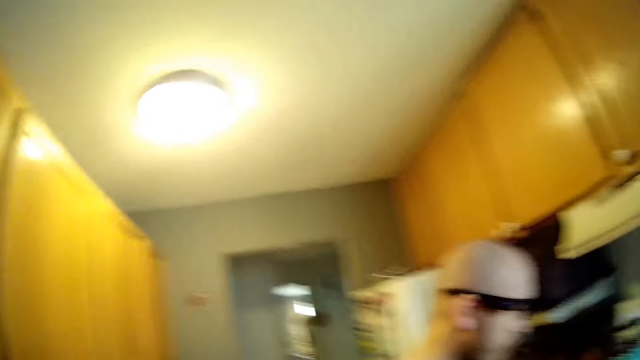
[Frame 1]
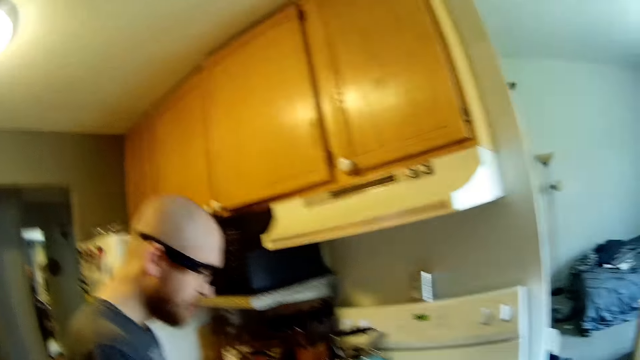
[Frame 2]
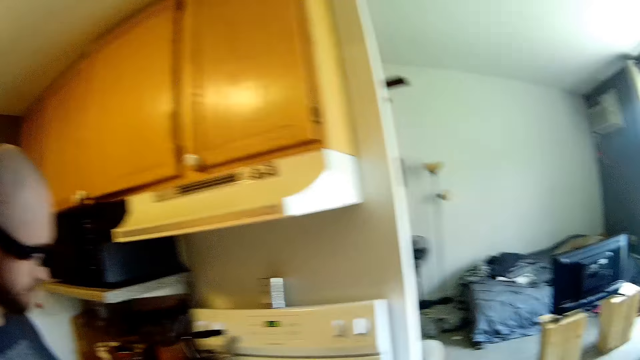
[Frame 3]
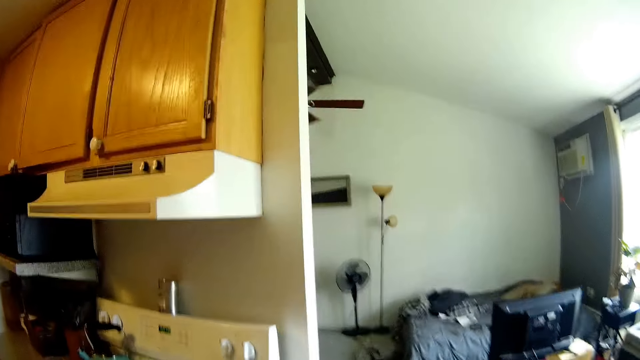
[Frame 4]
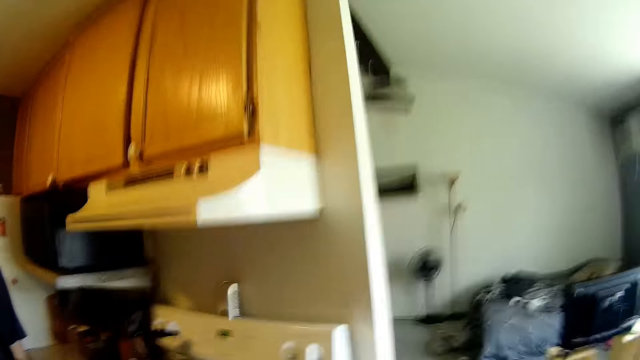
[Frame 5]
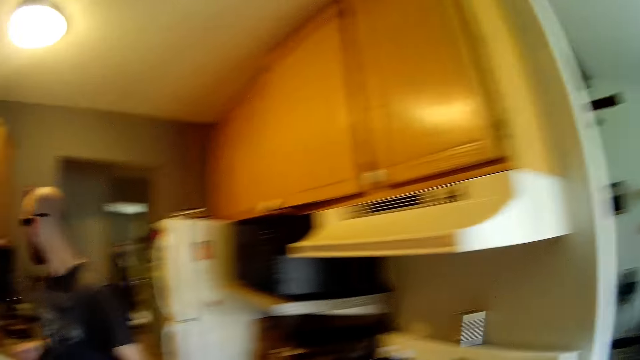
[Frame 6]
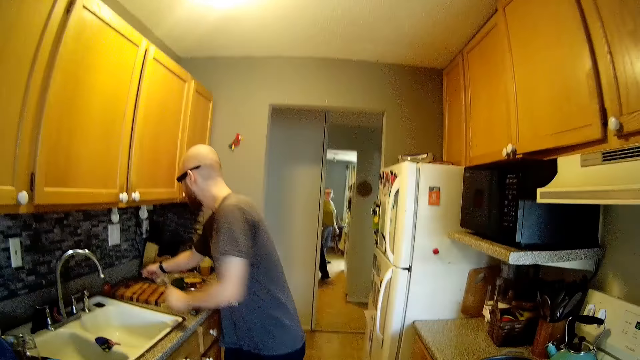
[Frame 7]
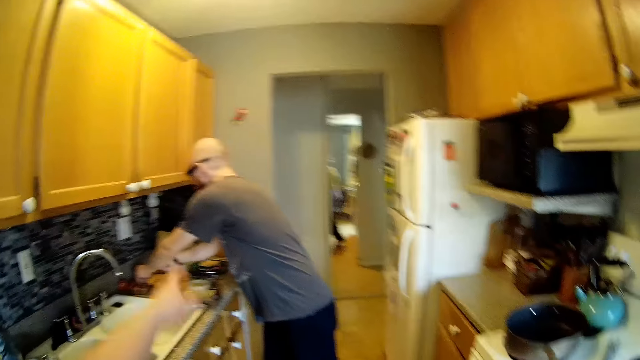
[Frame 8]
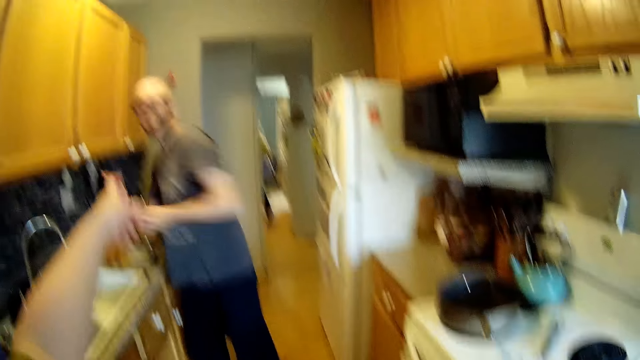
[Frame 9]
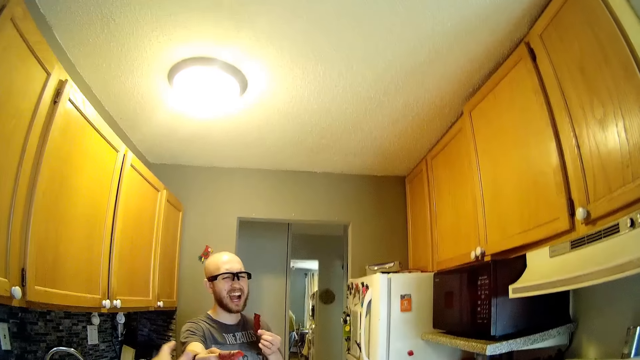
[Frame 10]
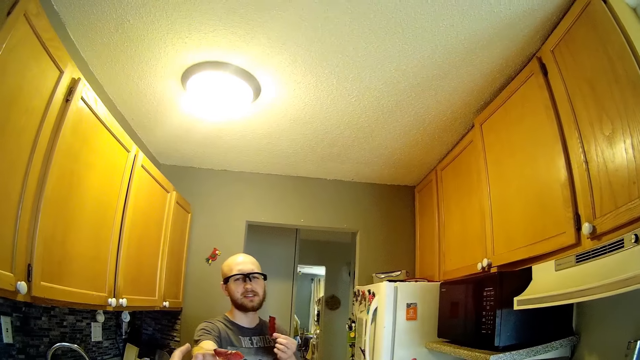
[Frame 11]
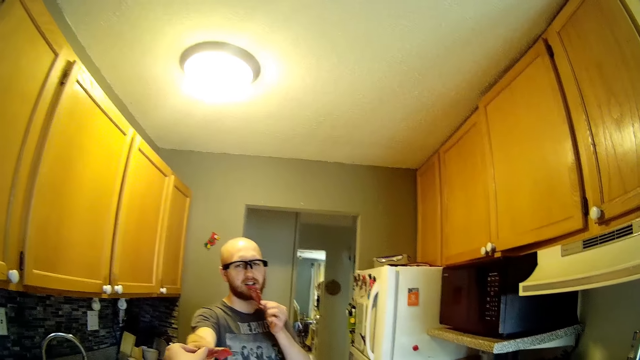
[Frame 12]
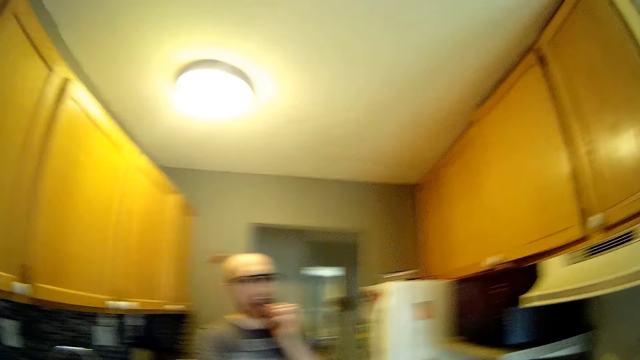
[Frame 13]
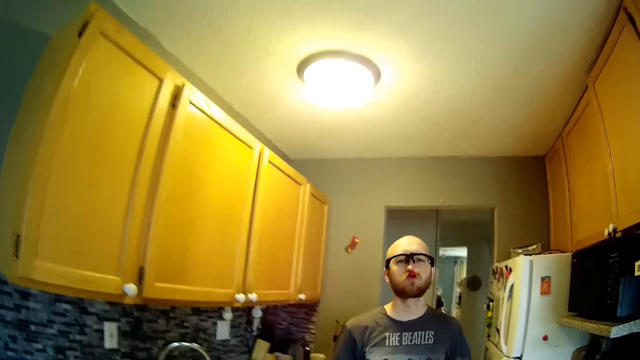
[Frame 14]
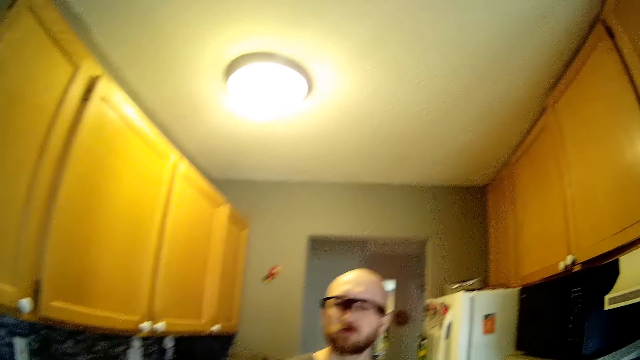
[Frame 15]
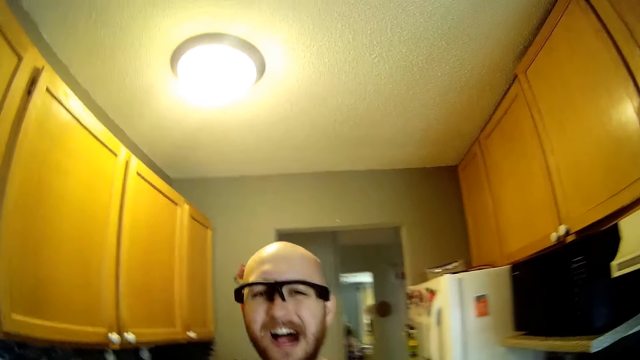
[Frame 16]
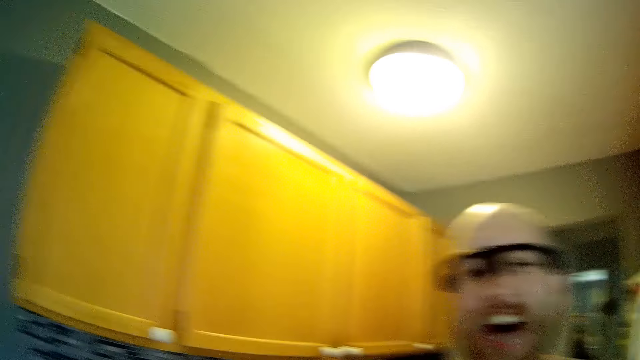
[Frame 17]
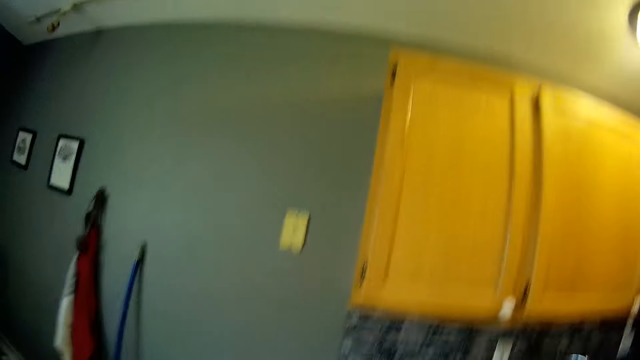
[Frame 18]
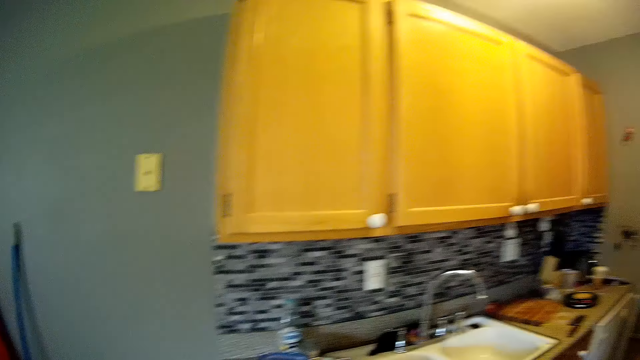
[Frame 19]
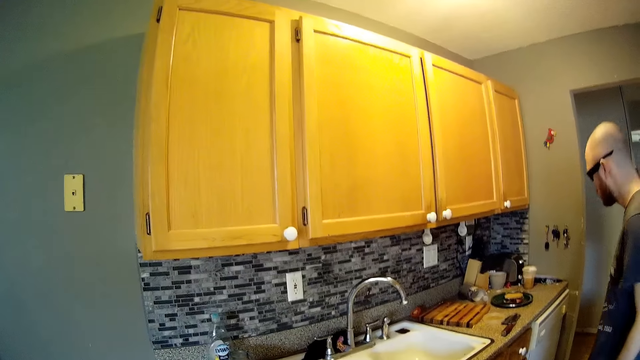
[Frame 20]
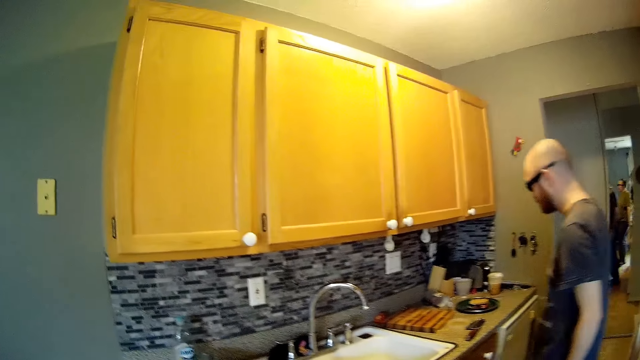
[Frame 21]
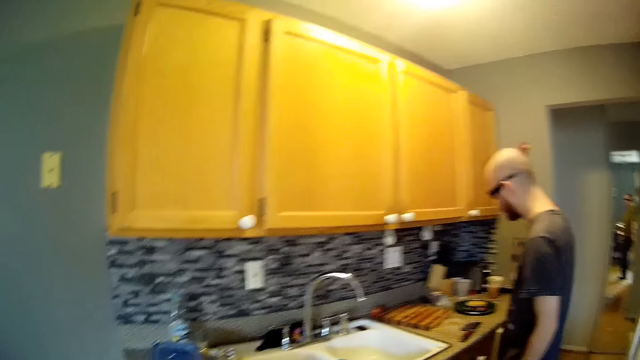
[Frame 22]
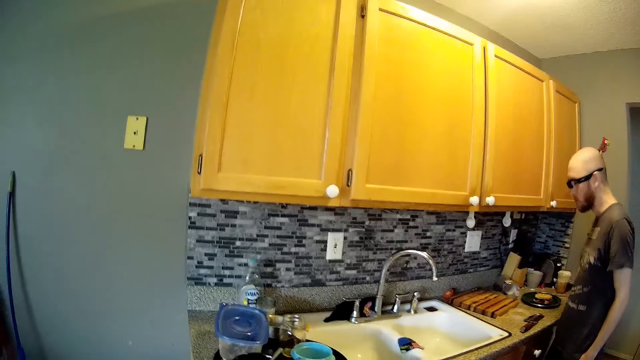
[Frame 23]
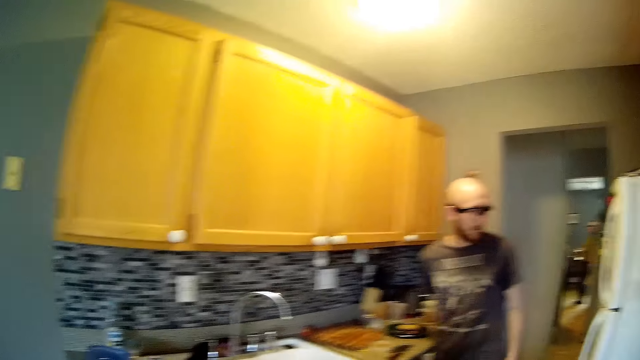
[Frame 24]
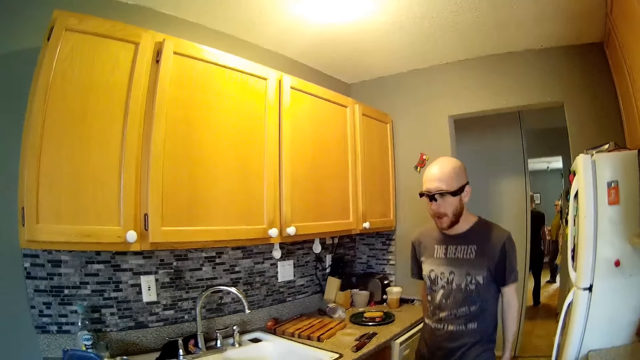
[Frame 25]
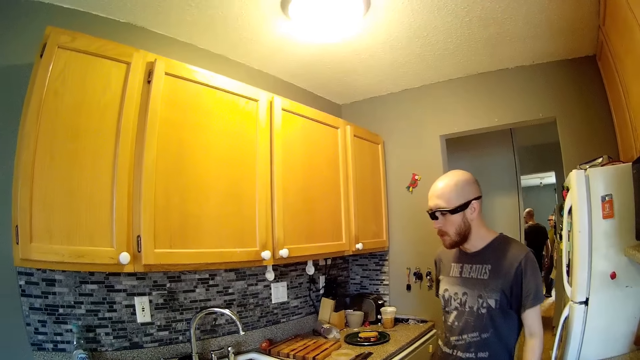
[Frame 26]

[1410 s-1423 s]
The camera wearer looks around. A man picks wafers from the sink countertop with his hands. The camera wearer points at the man. She sings and sings together with the man. She collects a wafer from the man with her left hand. The man puts a wafer in his mouth with his left hand. The camera wearer laughs. She looks around. She talks to the man.

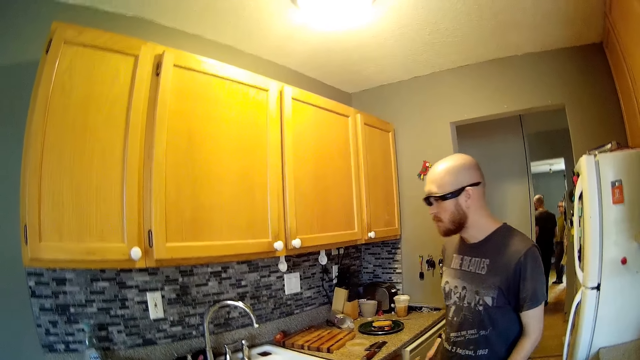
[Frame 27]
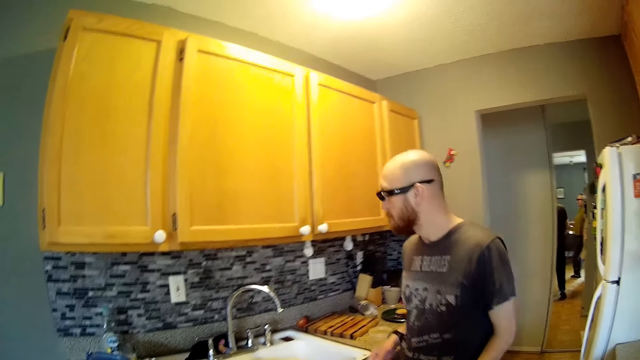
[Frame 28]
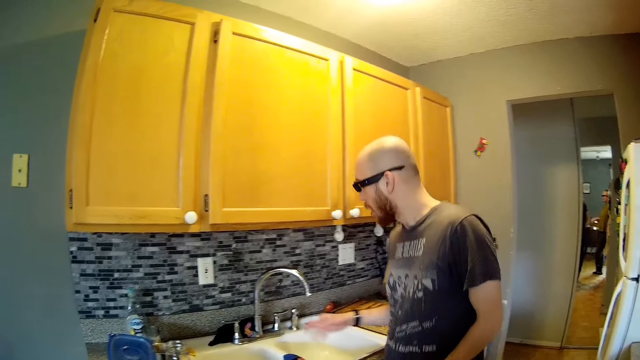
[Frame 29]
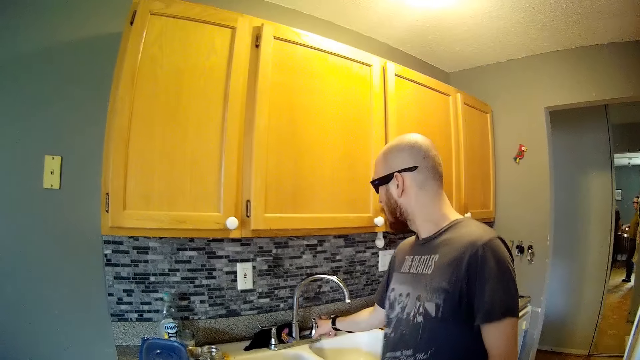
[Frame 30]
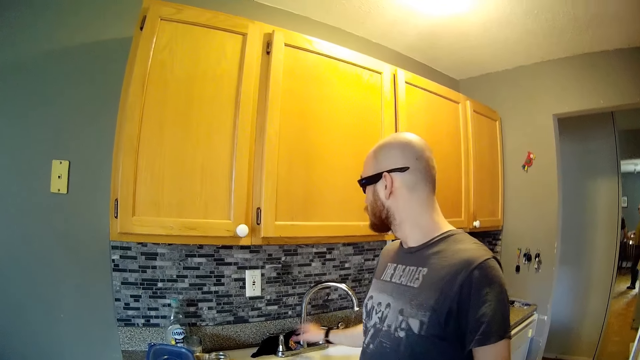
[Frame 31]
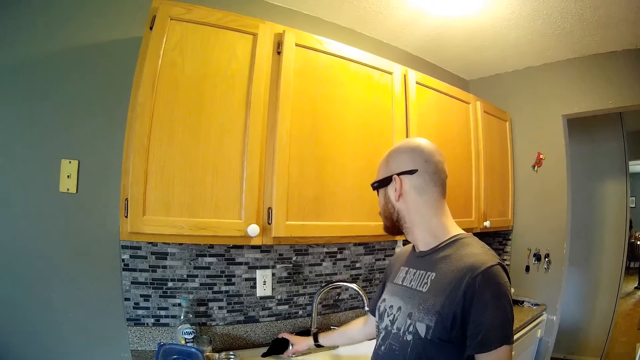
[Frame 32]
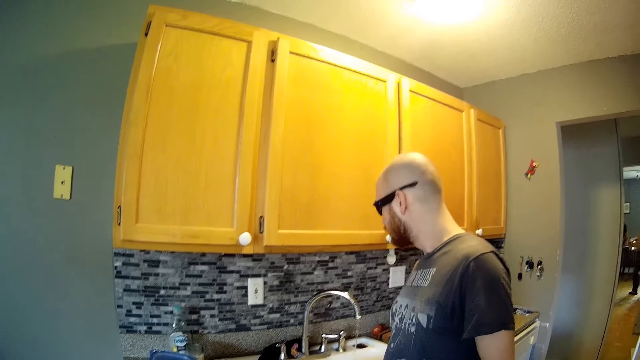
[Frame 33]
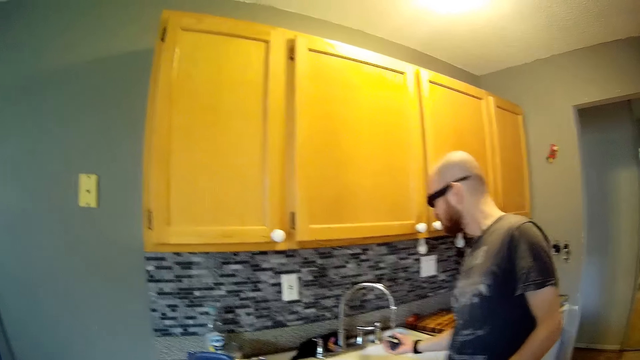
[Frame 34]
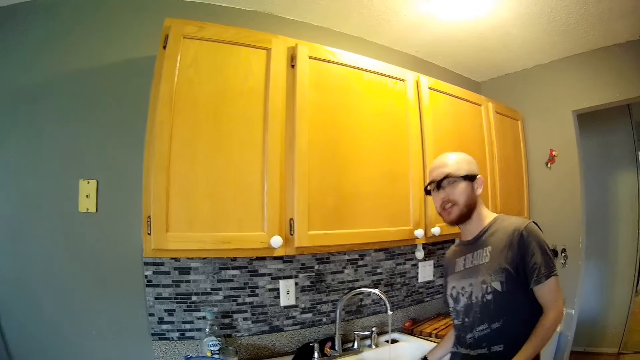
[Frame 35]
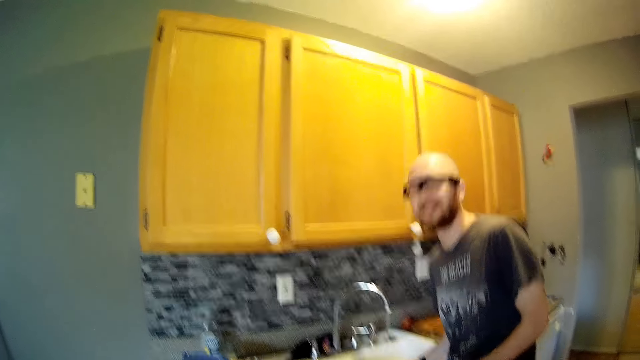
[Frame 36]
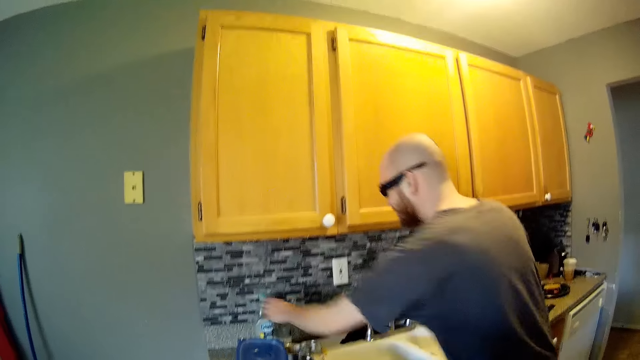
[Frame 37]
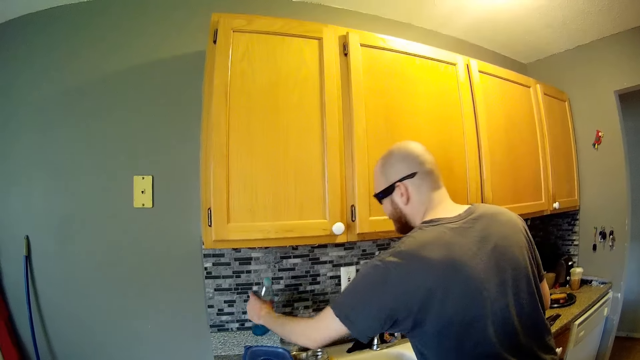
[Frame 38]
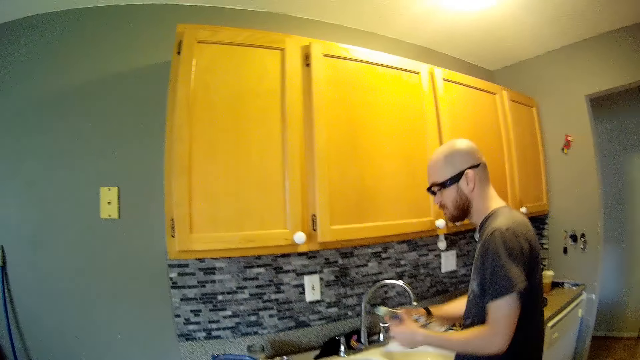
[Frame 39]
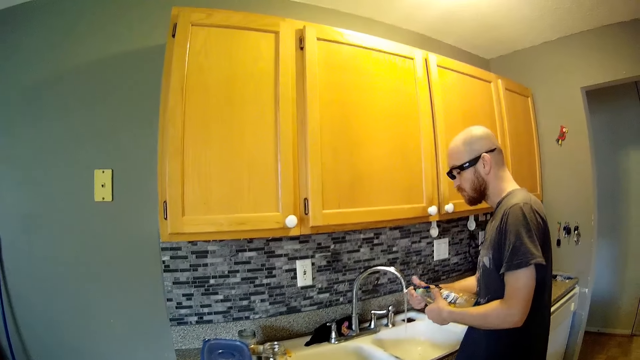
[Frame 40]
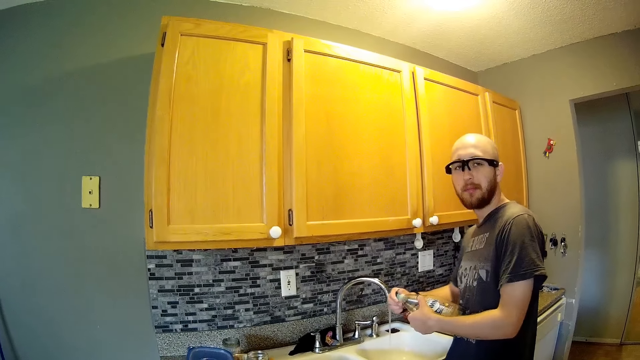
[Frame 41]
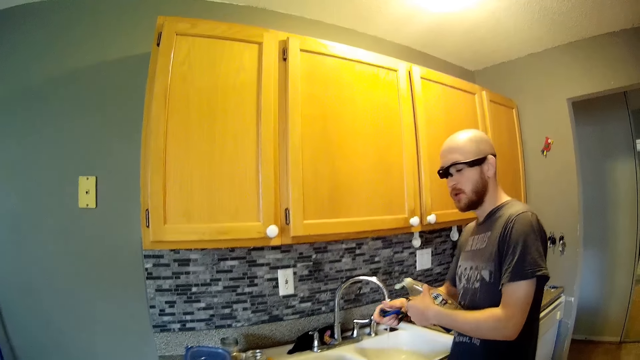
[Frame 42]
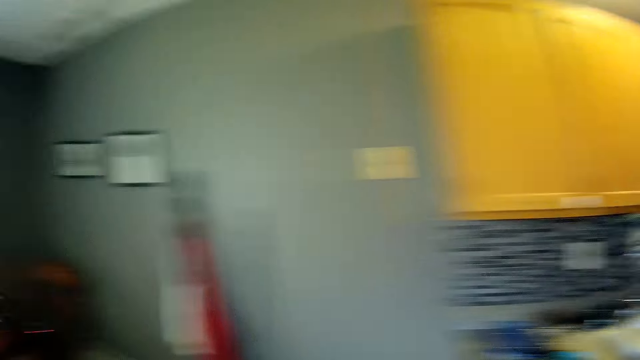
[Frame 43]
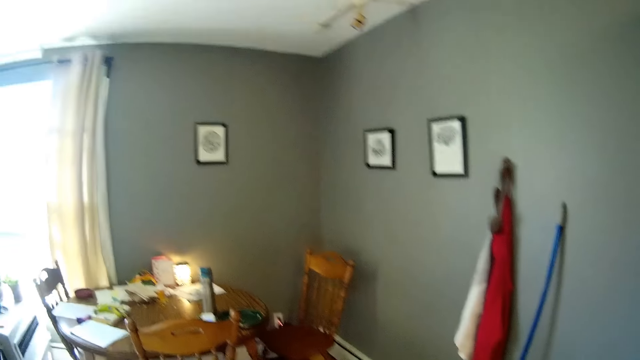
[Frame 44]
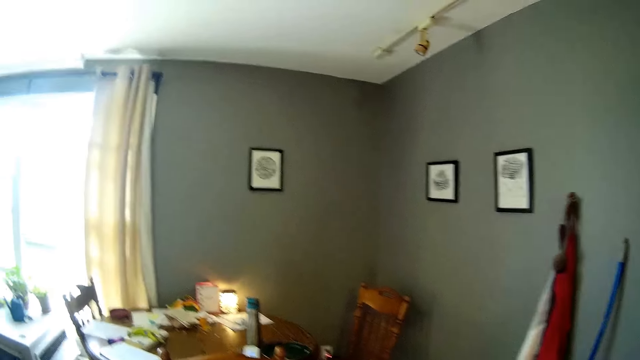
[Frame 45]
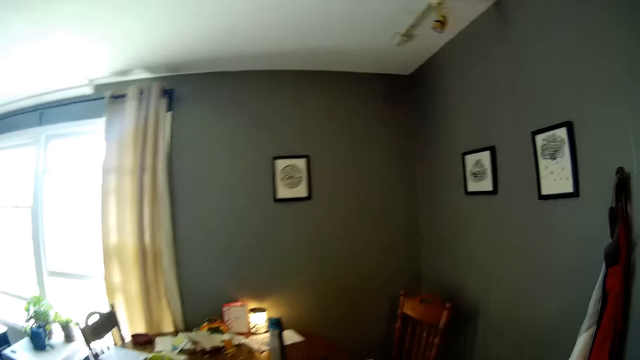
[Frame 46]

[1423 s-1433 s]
A man touches the sink tap with his right hand. He turns on the sink tap with his right hand. The man talks to the camera wearer. The man rinses his right hand in the sink. The camera wearer talks to the man. The man picks a container of soap from the sink countertop with his left hand. He opens the container of soap with his right hand. The camera wearer talks to the man. The man talks to the camera wearer.
